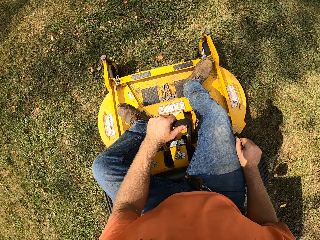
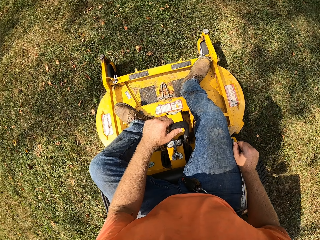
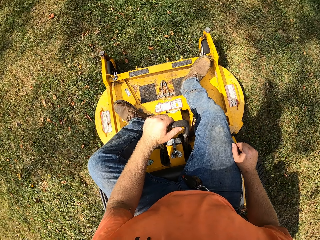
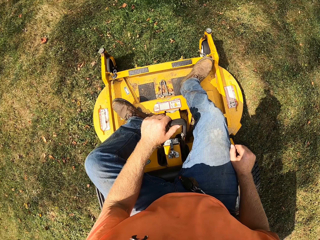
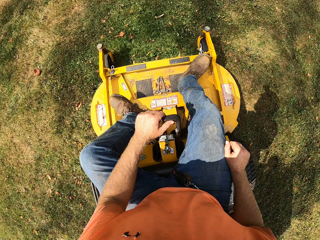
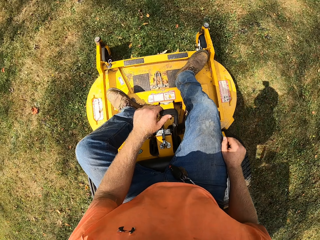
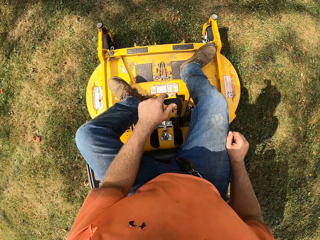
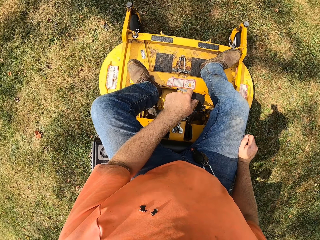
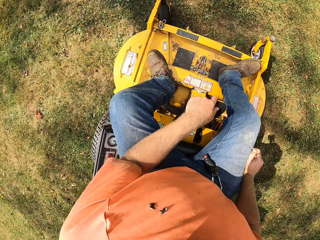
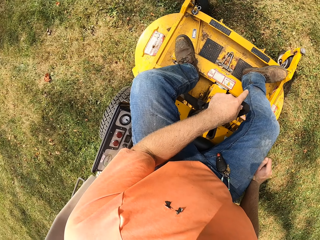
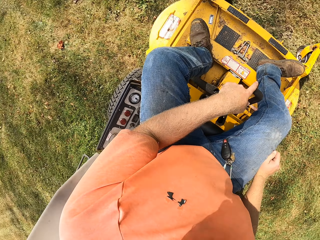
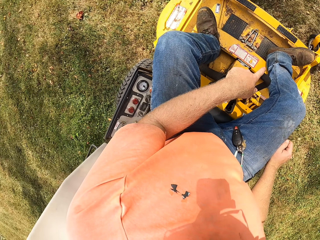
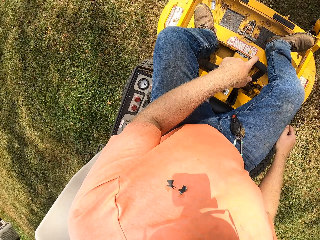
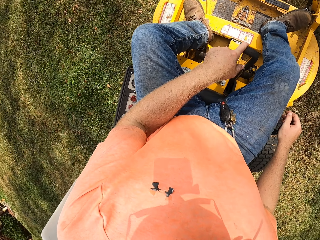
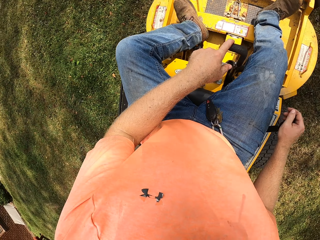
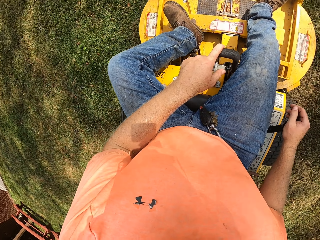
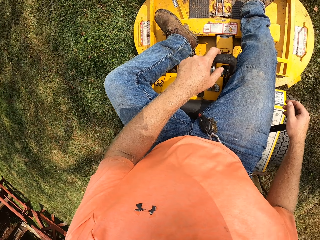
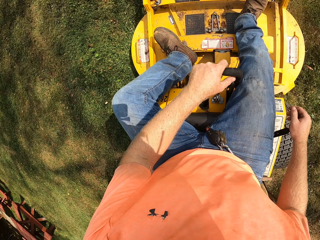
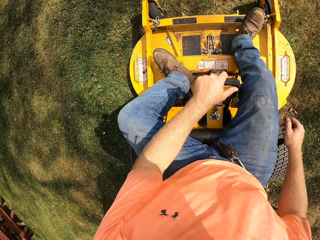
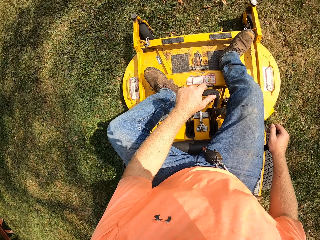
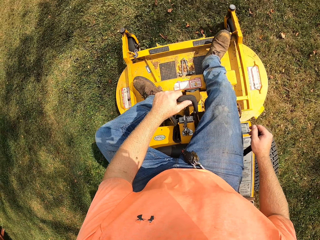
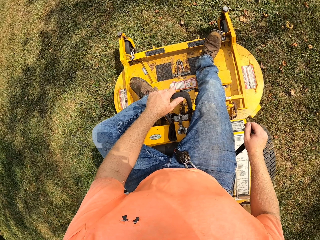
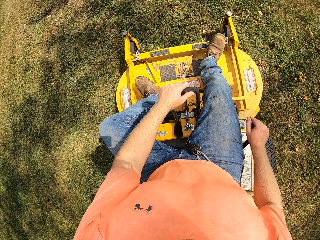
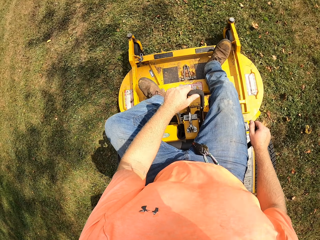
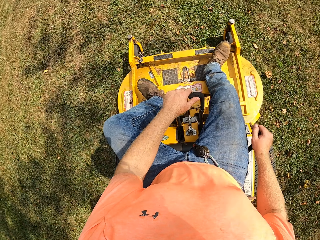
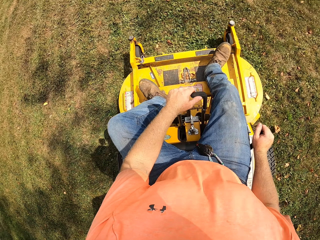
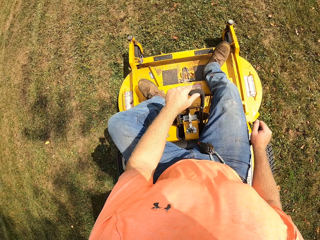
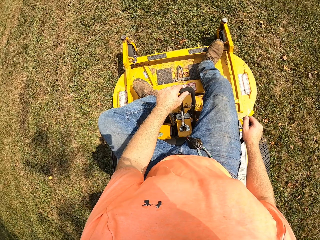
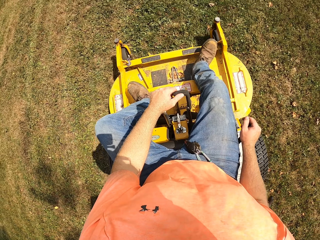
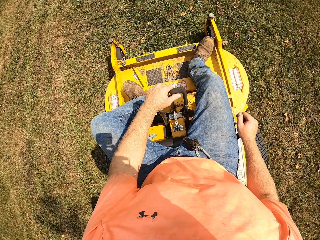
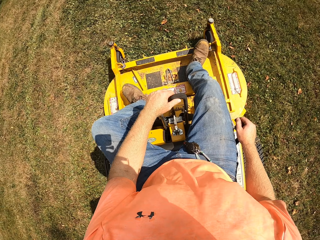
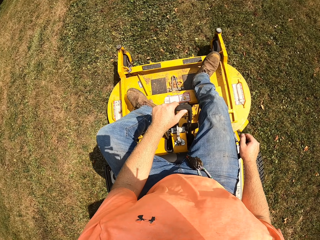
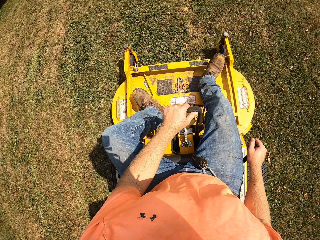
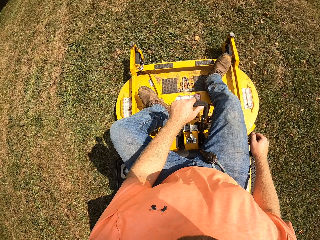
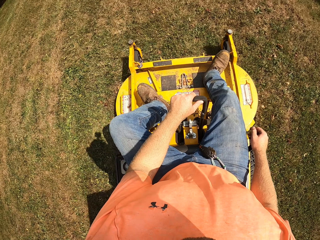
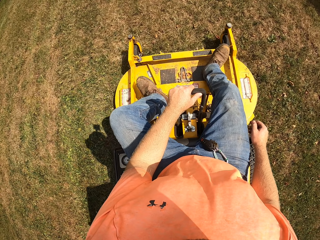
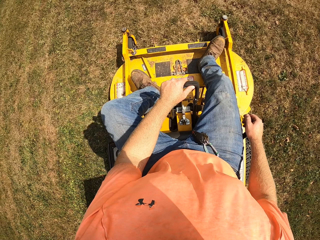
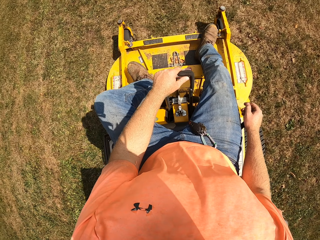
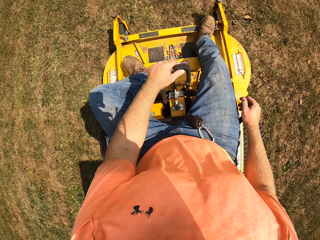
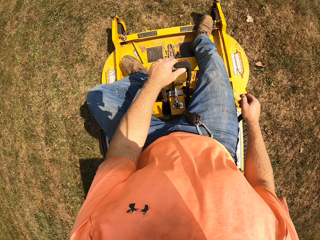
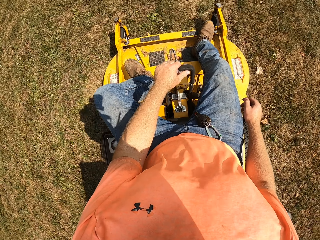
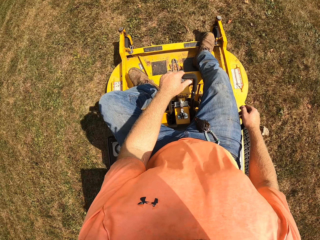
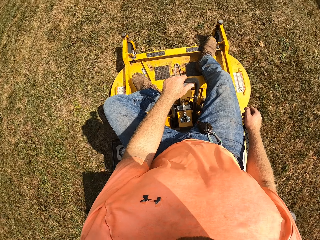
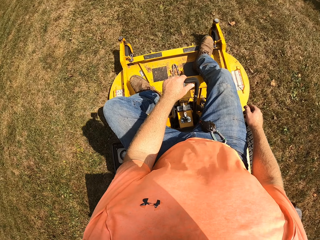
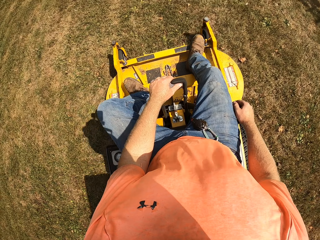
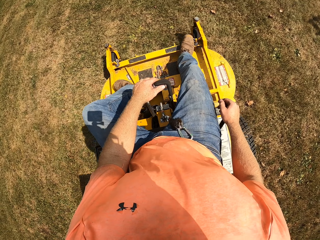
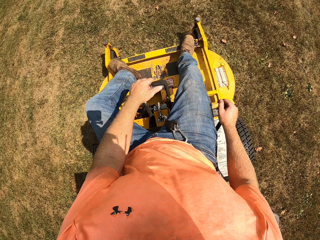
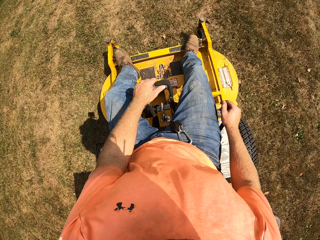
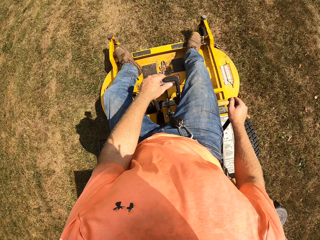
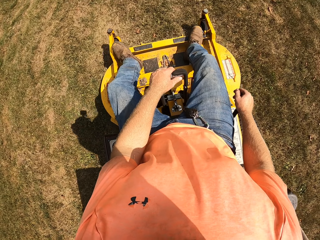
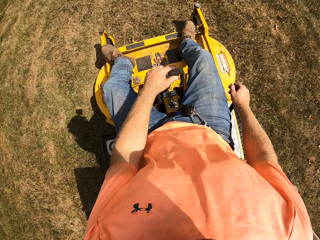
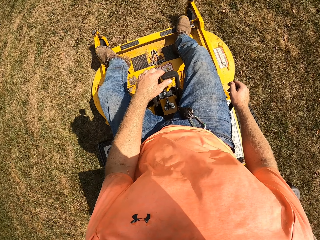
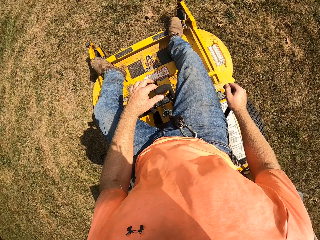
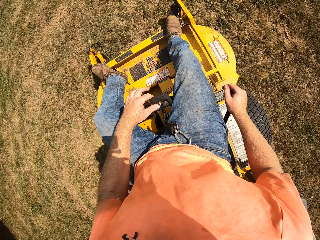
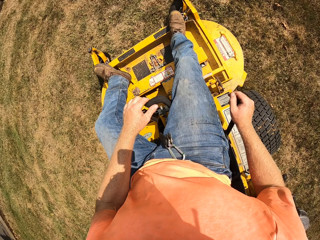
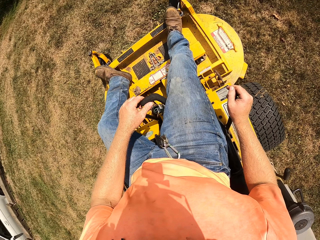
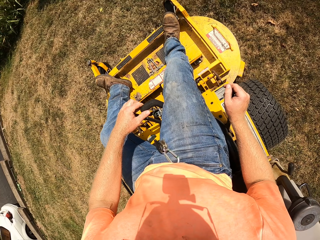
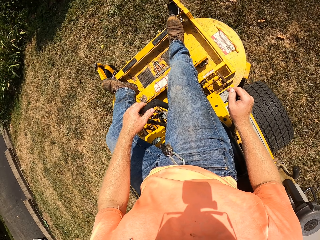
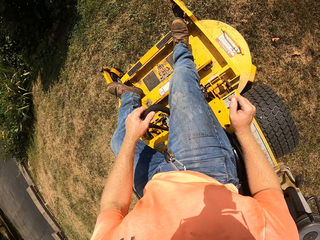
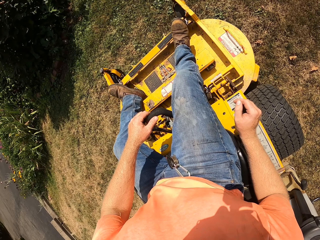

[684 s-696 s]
The camera wearer pulls the lever on the riding mower with his left hand.

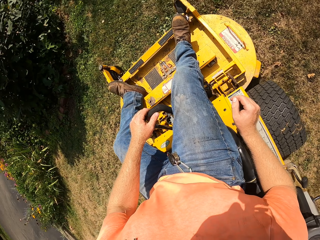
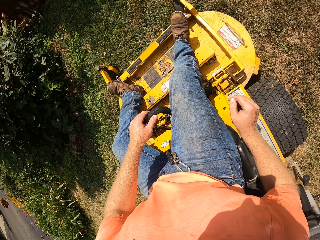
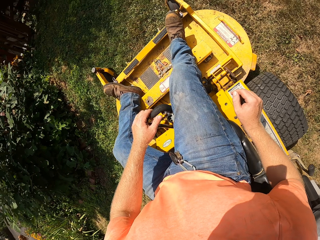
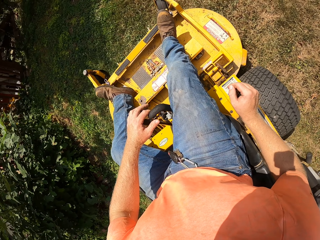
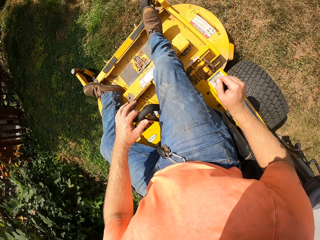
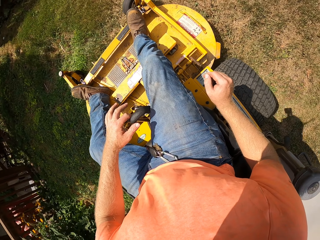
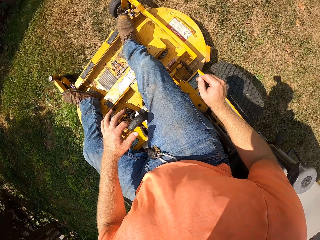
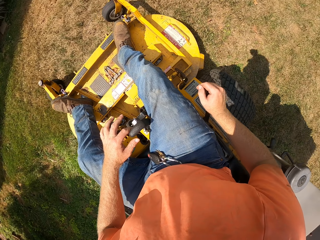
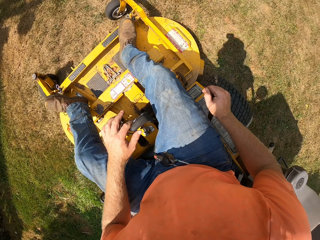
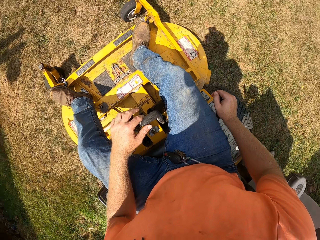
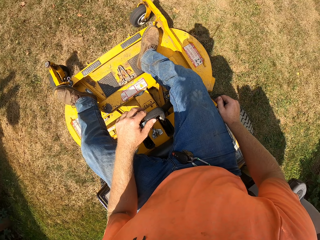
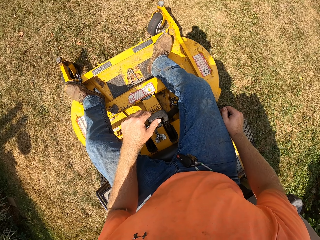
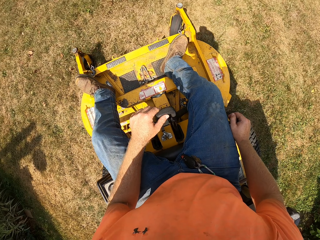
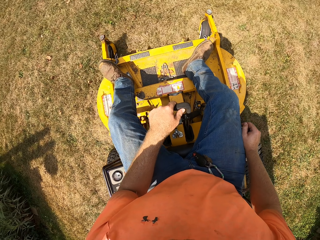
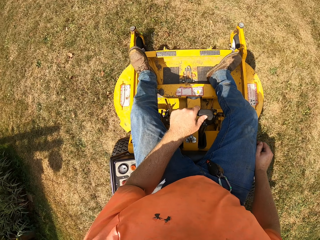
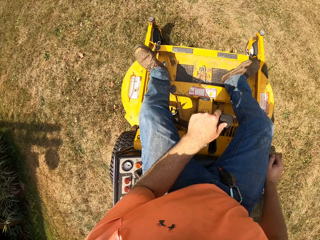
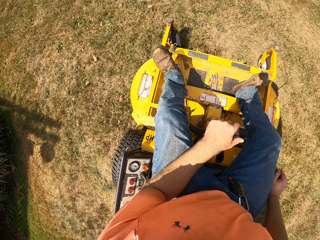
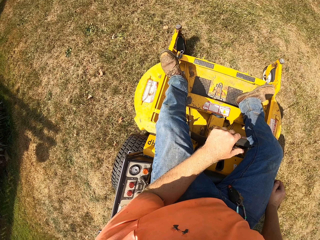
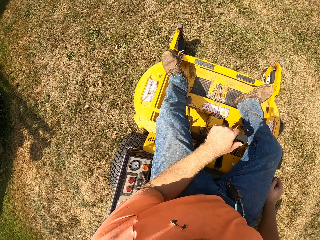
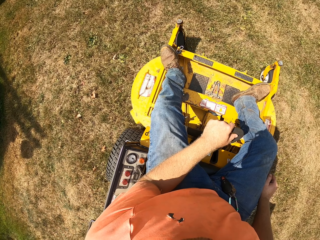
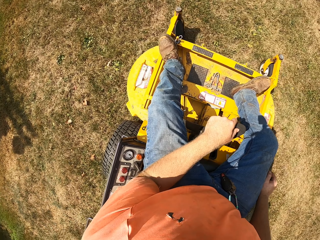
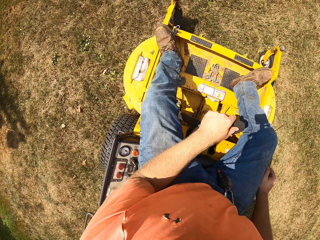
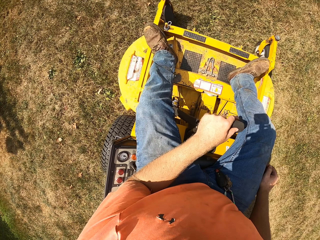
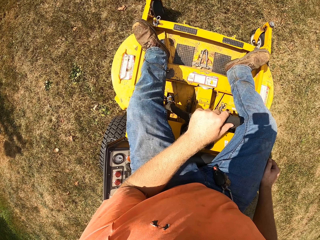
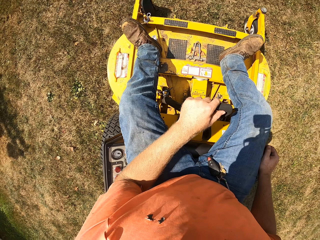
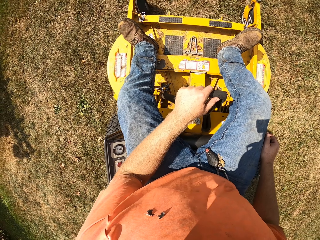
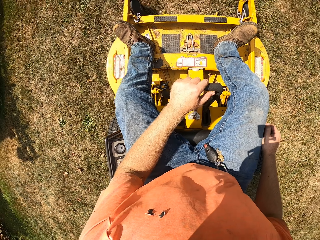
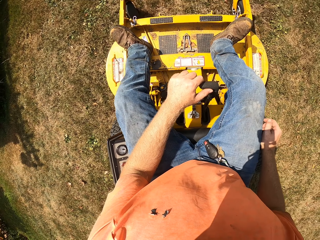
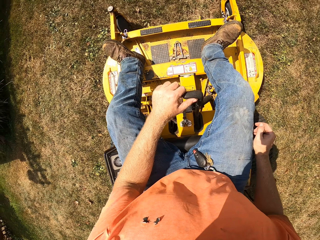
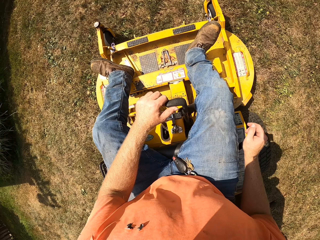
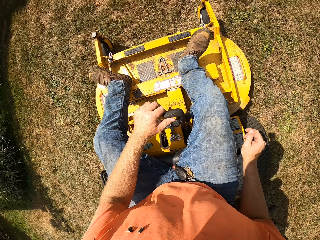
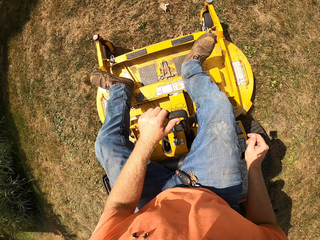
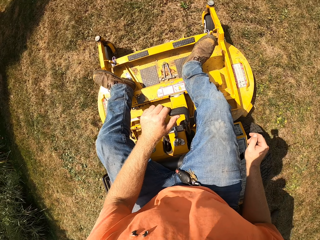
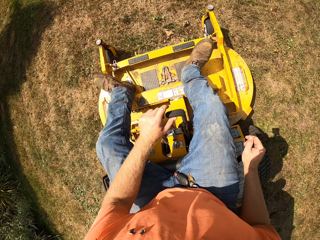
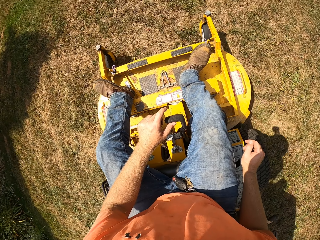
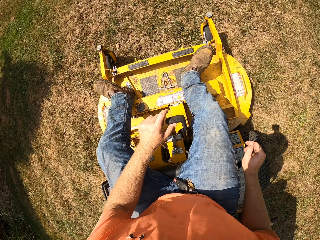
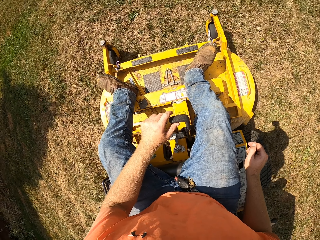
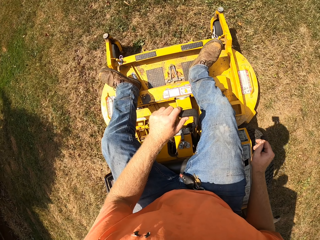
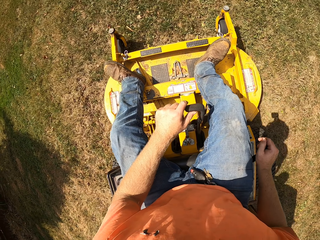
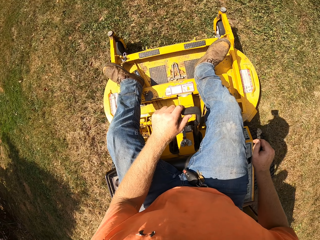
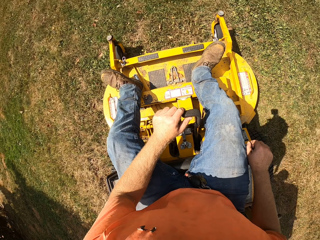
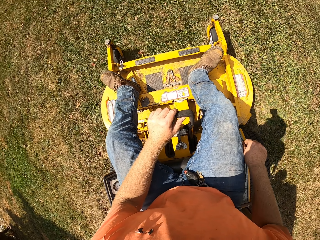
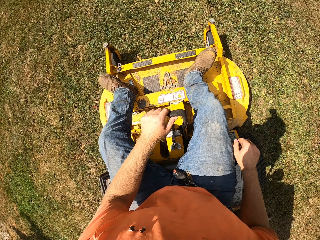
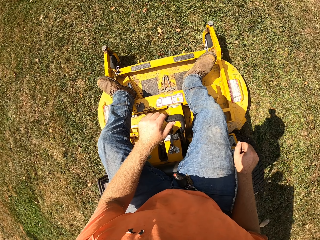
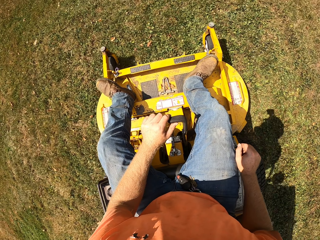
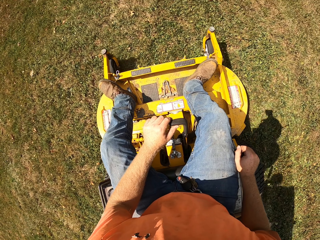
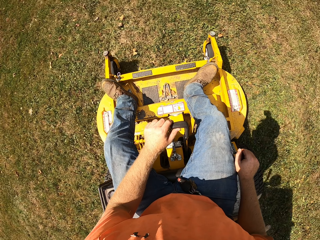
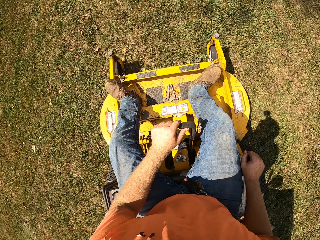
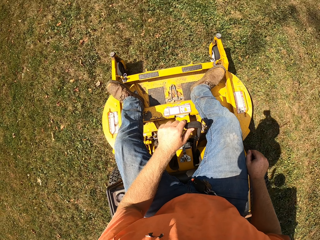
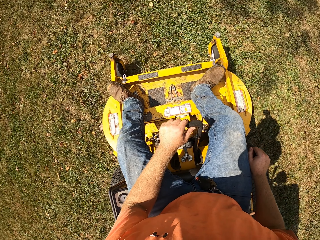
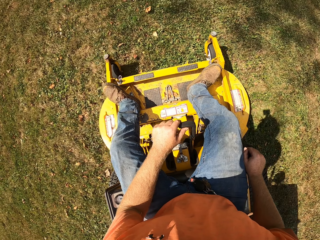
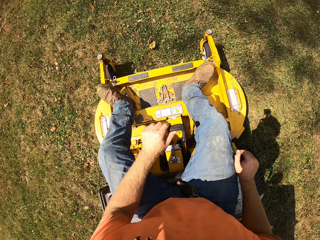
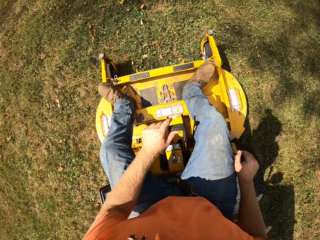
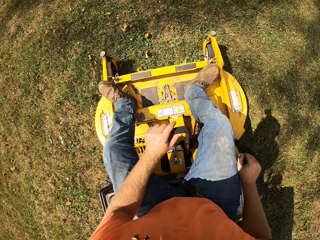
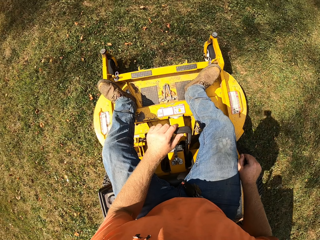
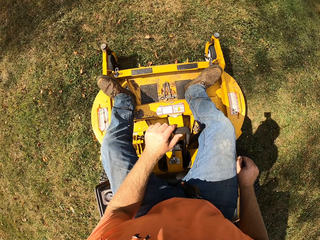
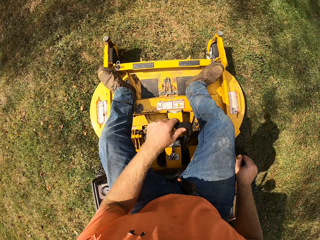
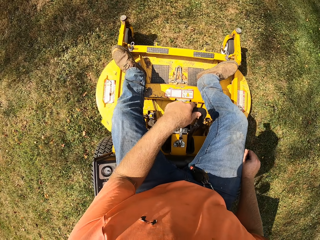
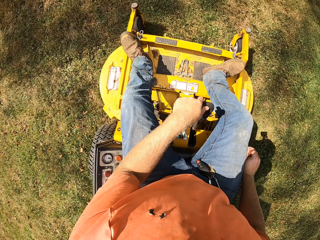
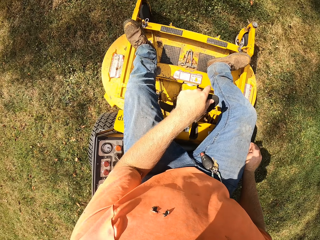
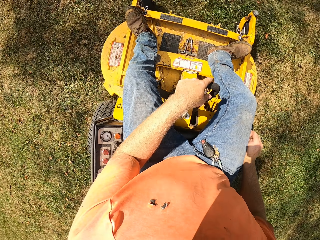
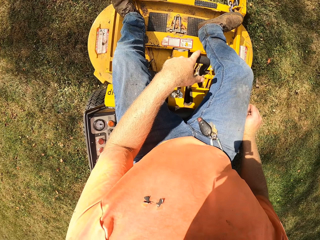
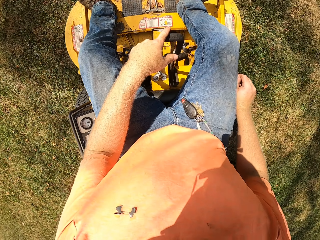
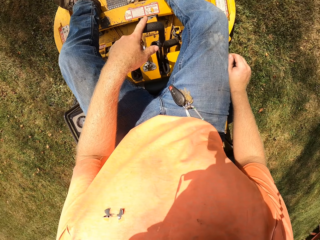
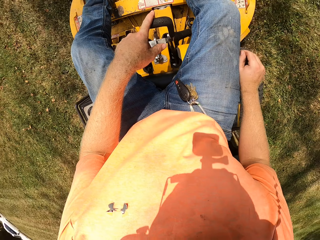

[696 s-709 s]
The camera wearer pulls the lever on the riding mower with his left hand.
